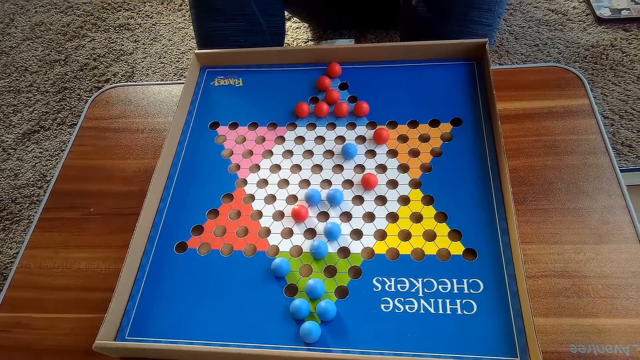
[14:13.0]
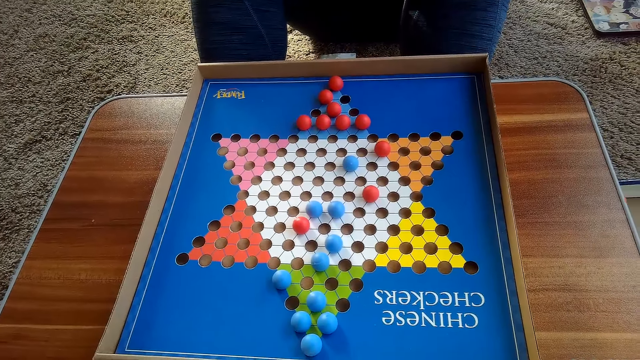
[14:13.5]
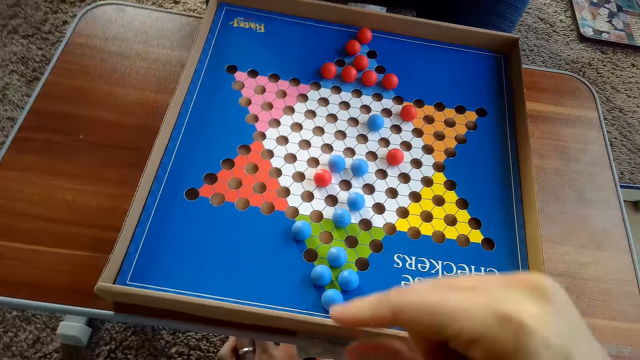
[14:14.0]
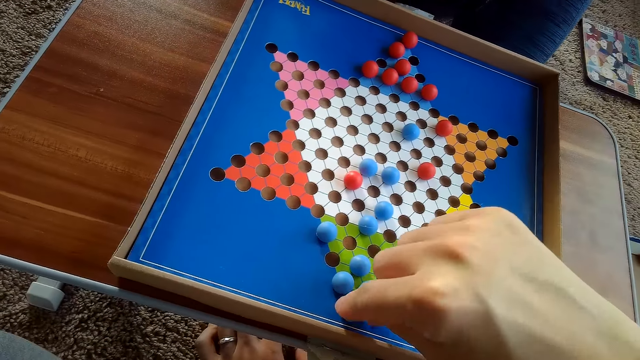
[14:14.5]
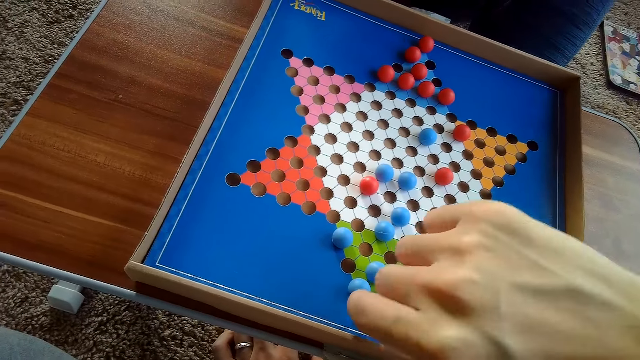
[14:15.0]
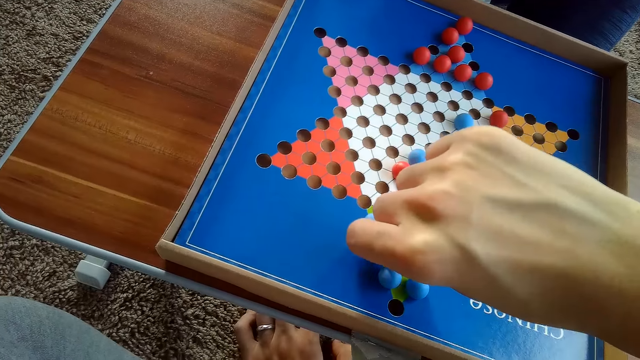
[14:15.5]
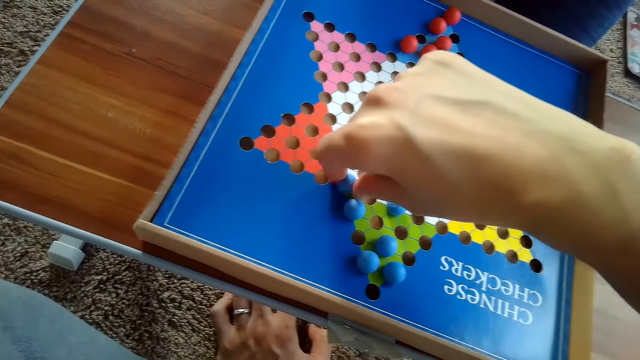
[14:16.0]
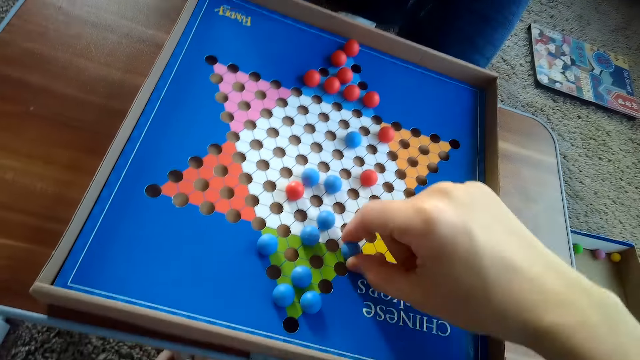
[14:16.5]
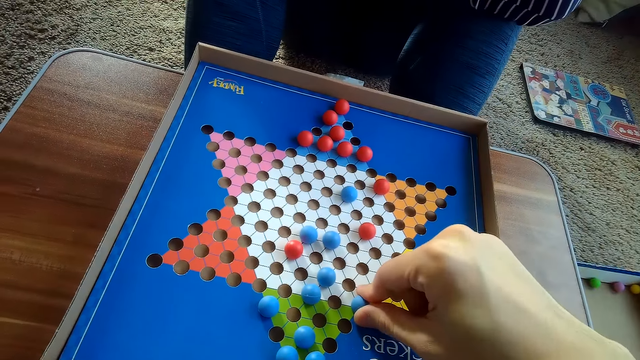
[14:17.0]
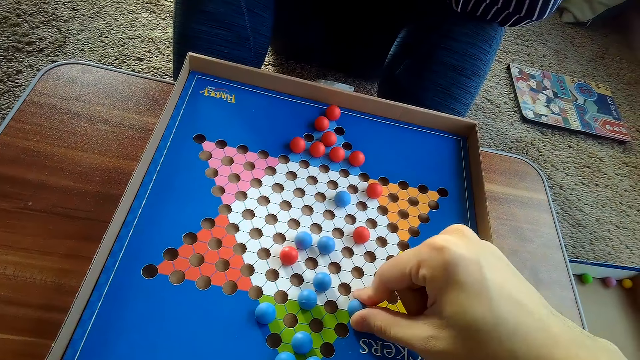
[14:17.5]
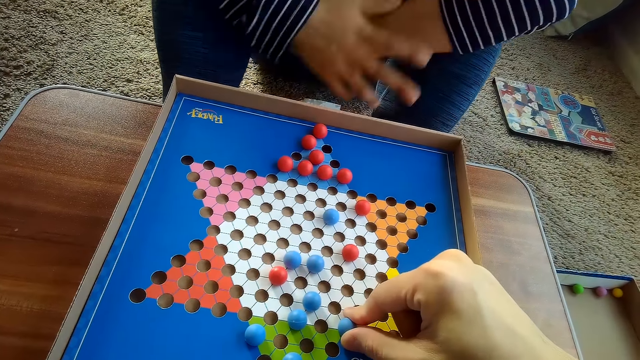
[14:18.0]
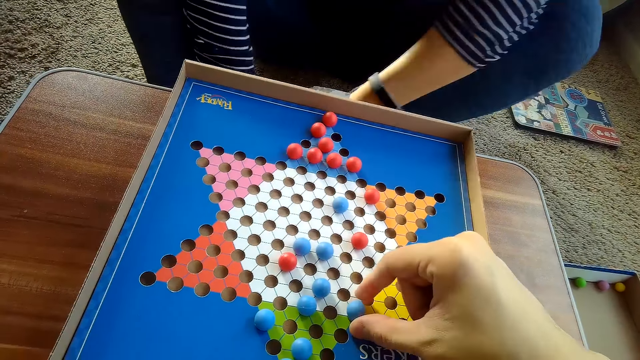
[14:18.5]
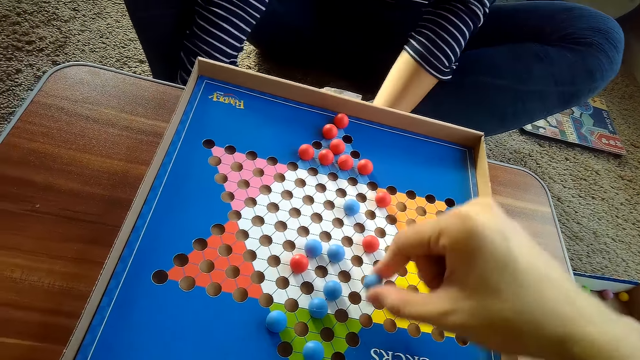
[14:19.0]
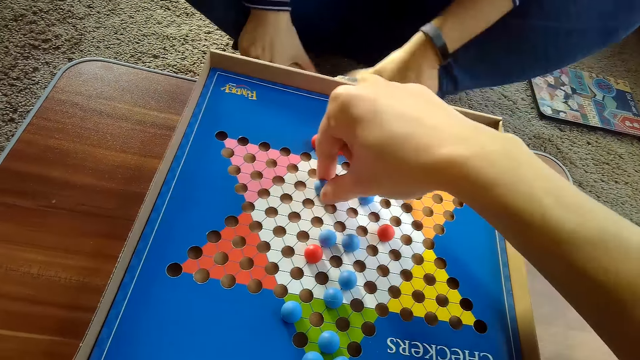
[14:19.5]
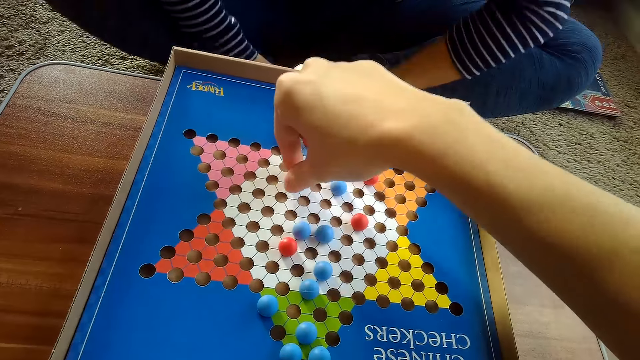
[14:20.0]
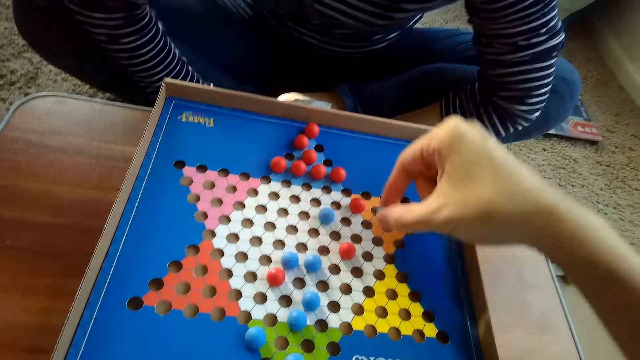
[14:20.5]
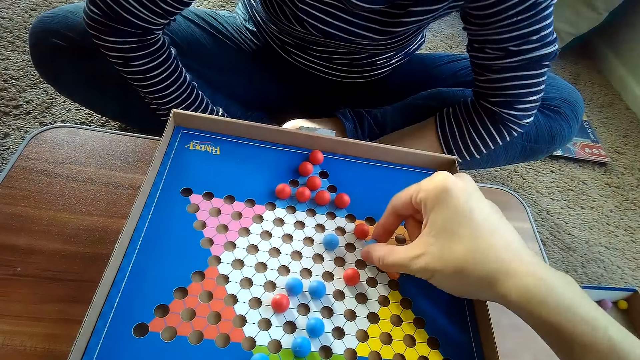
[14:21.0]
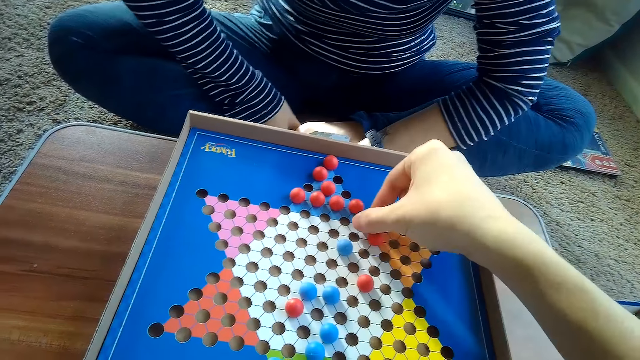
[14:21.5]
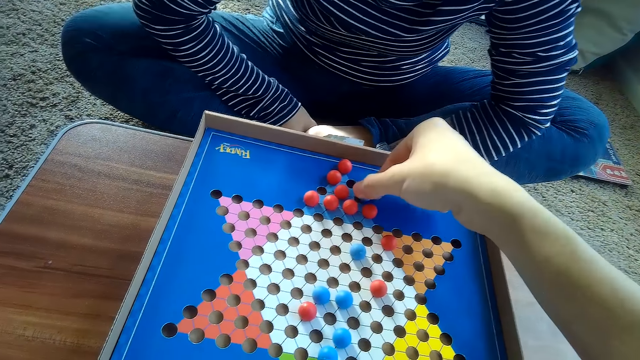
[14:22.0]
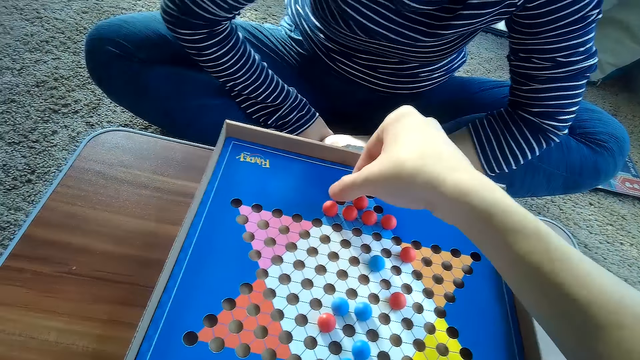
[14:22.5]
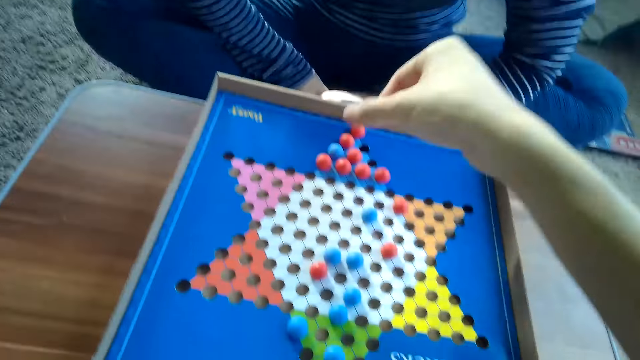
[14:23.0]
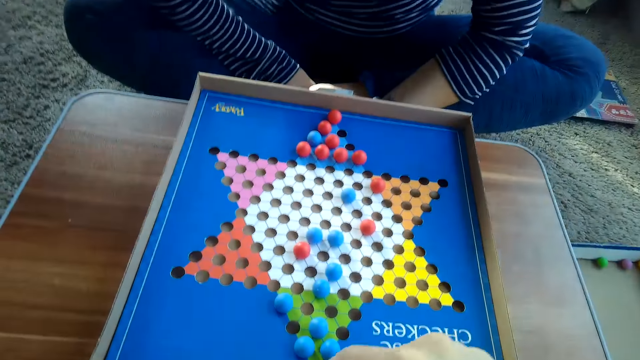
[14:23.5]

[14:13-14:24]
The camera wearer moves another blue Chinese checkers ball or marble on the Chinese checkers board with his right hand. He takes the marble. He moves the blue Chinese checkers ball on the Chinese checkers board with his right hand. A woman folds her legs.

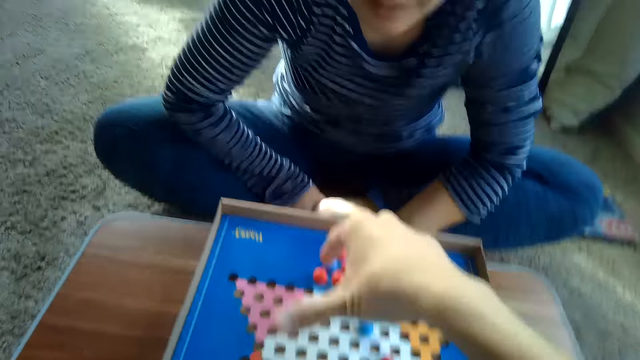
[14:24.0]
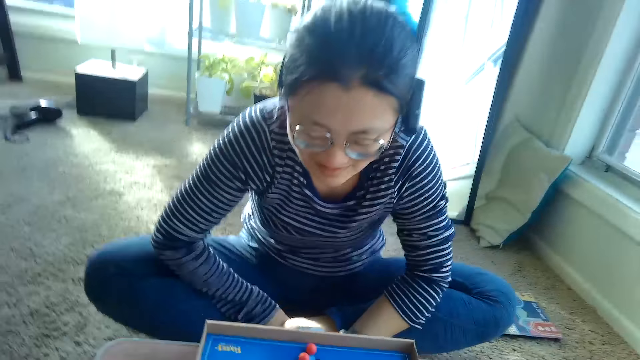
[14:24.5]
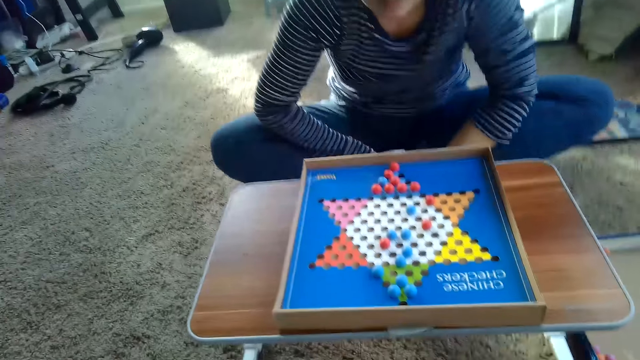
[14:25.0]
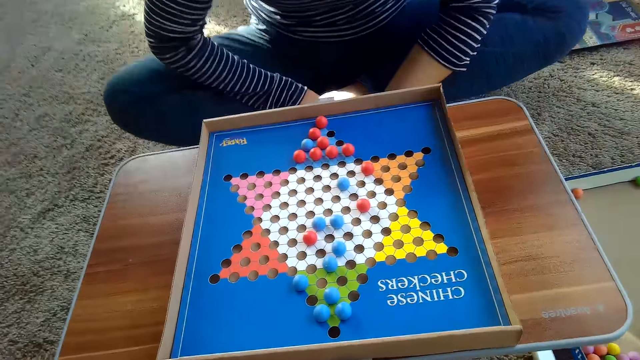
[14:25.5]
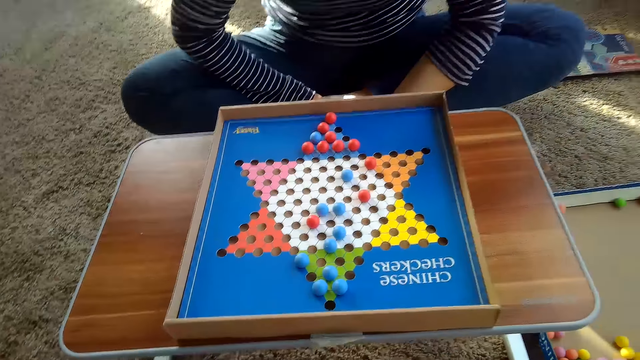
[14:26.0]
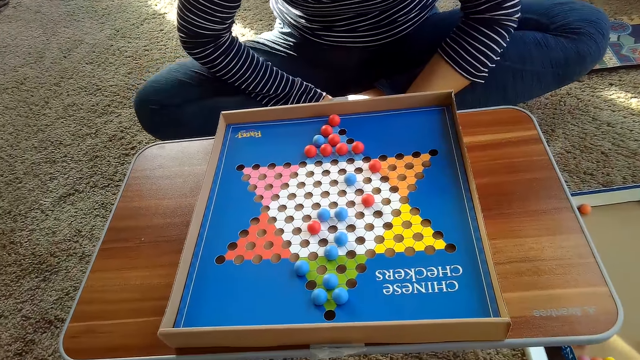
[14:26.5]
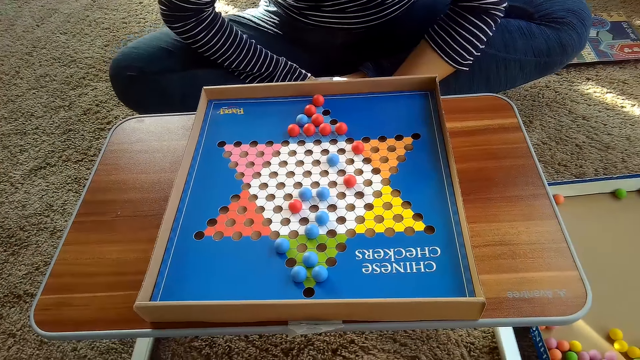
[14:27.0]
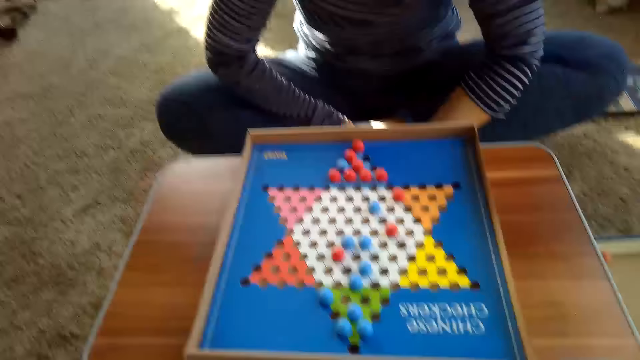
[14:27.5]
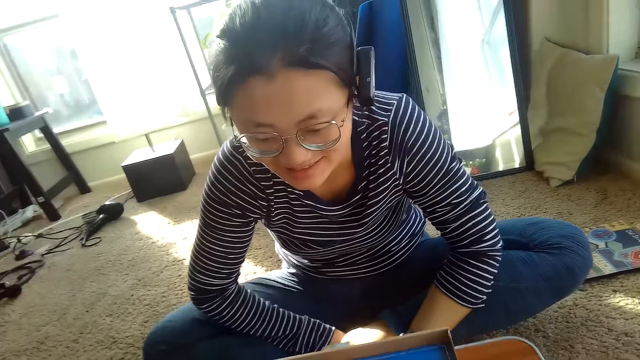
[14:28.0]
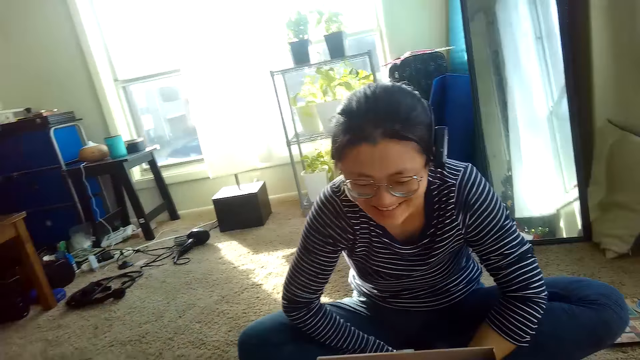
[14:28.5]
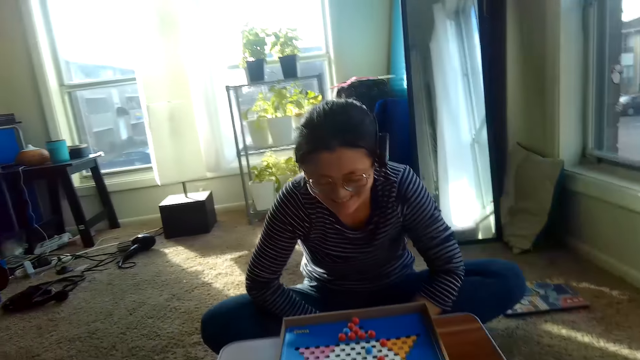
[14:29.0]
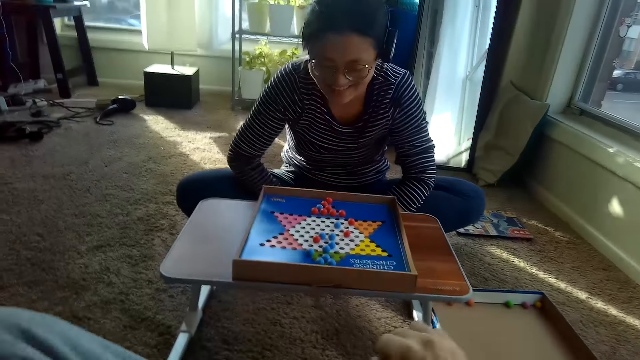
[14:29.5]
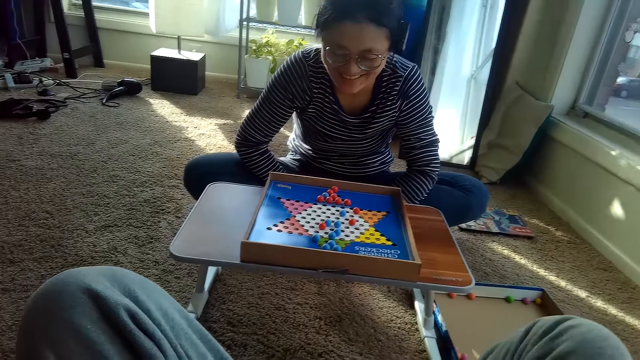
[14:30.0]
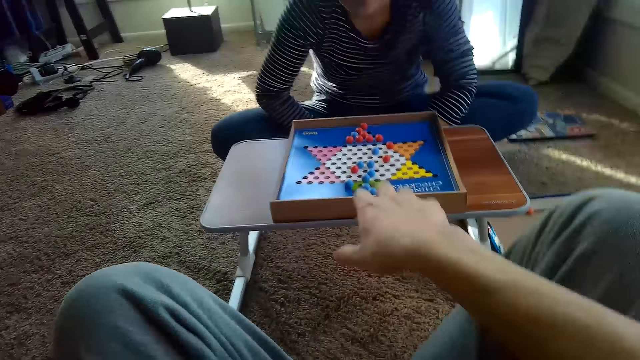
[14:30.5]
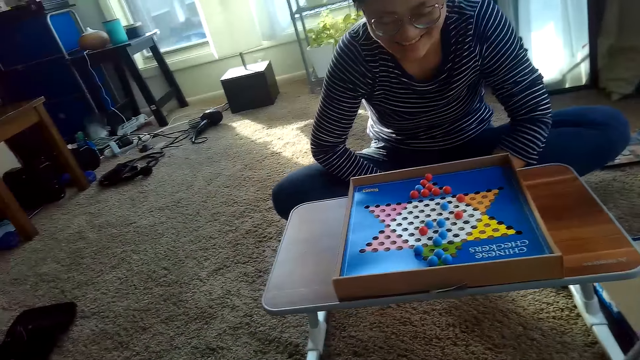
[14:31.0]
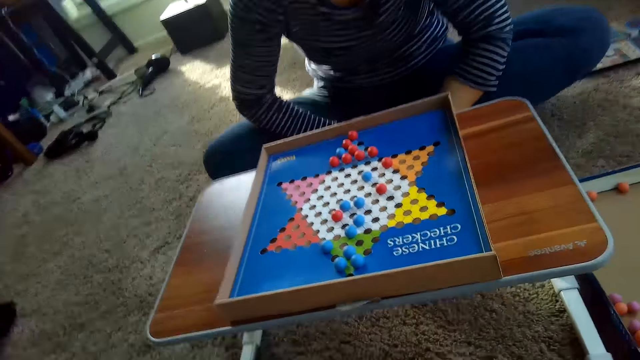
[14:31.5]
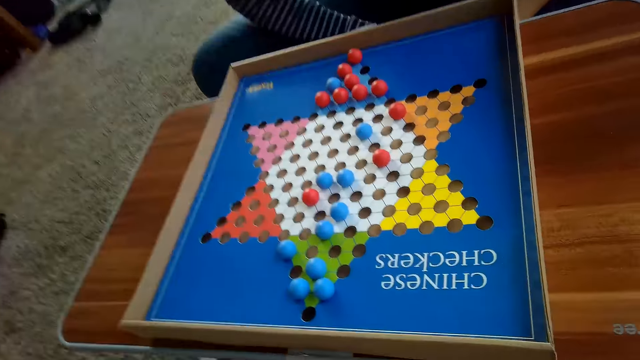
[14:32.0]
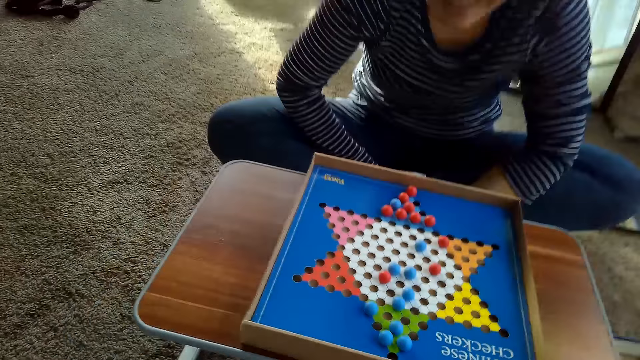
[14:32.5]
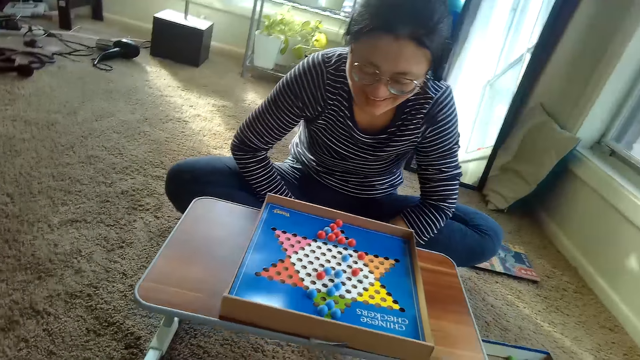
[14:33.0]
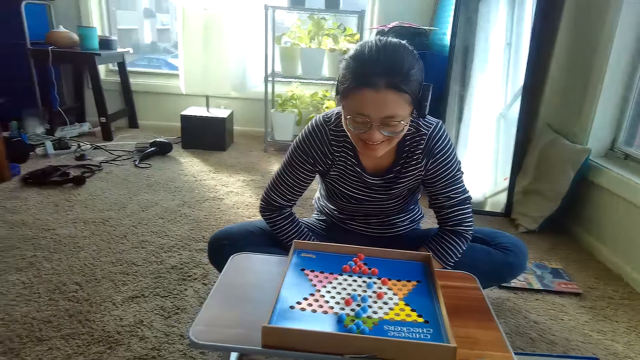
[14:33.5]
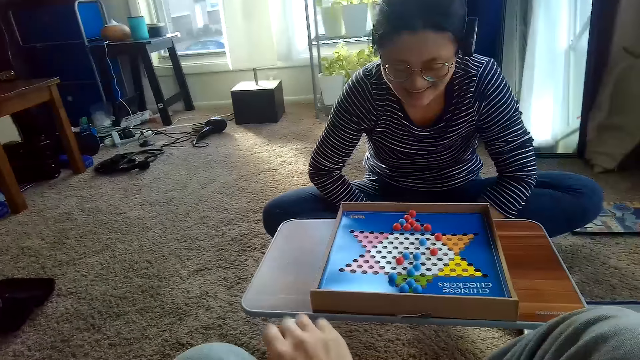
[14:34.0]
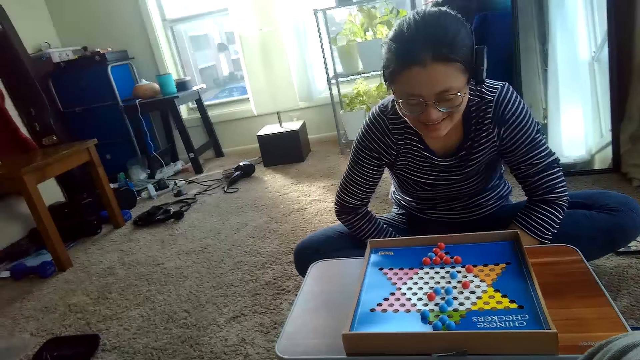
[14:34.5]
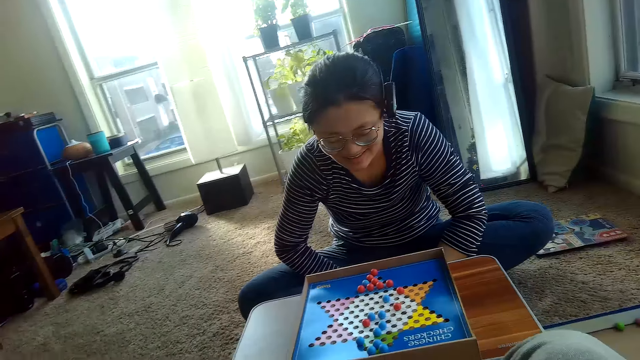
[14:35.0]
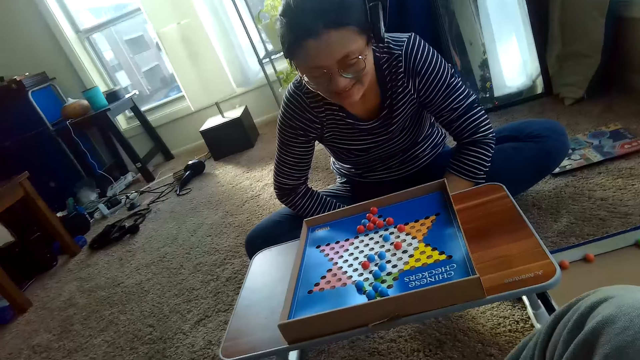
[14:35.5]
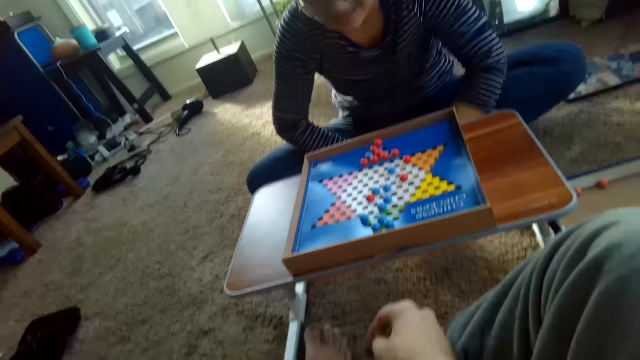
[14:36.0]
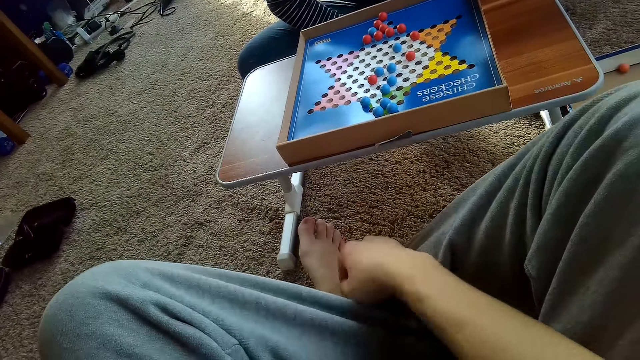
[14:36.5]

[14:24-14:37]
The camera wearer points at the Chinese checker. A woman shakes her legs. The camera wearer raises his right hand. He raises his right hand again. He points at the Chinese checker. He talks to the woman. He raises his hand.
